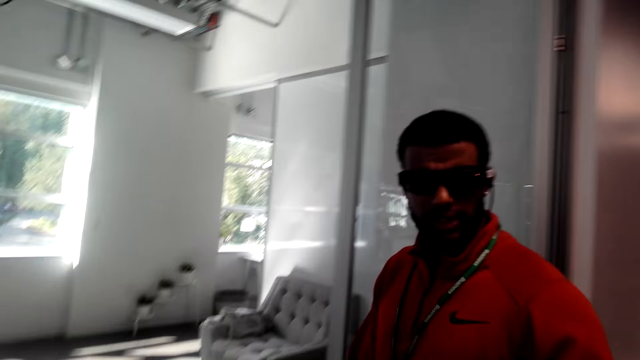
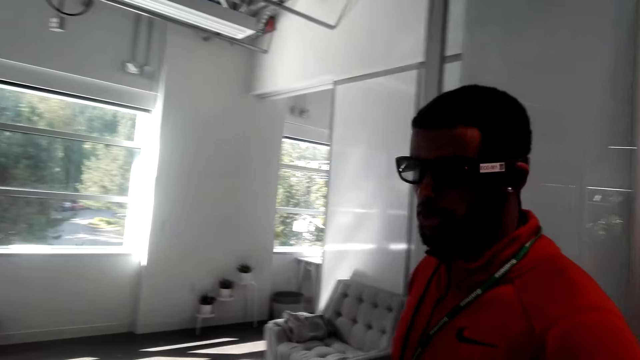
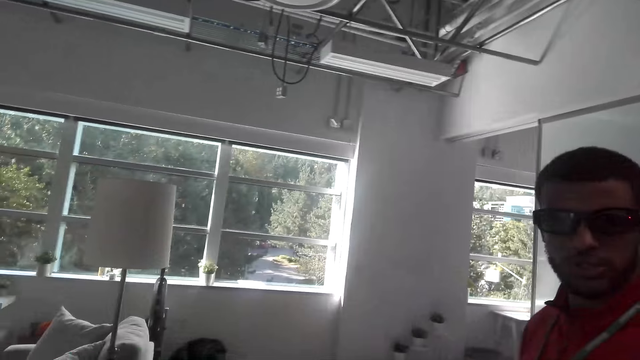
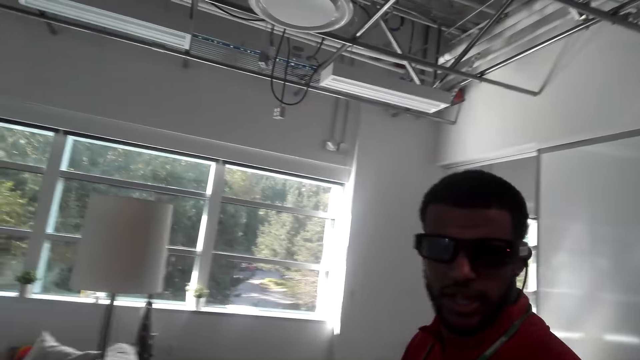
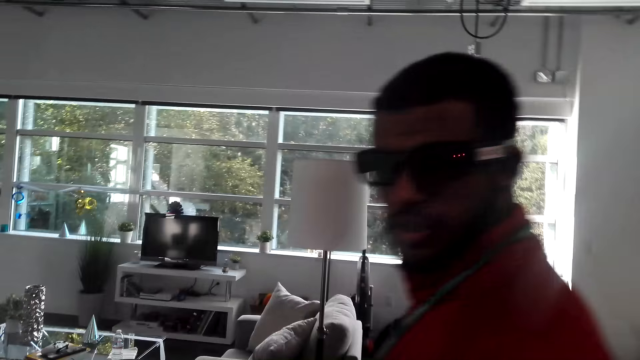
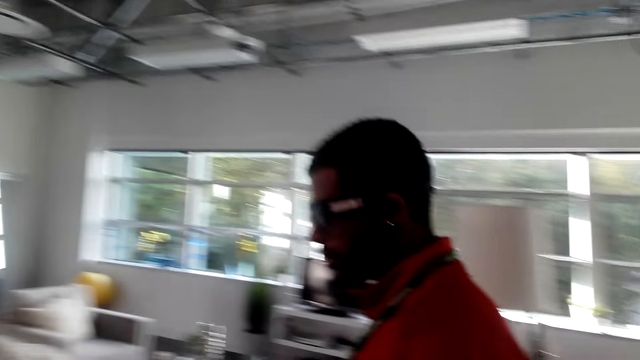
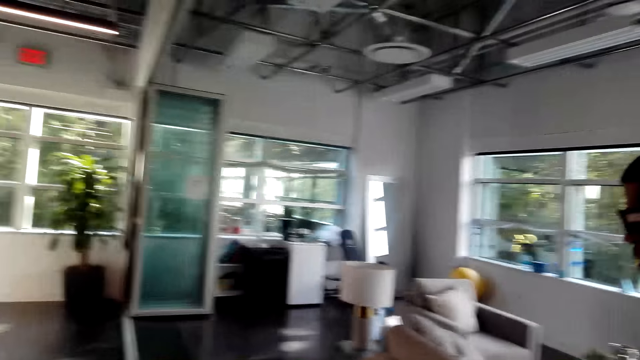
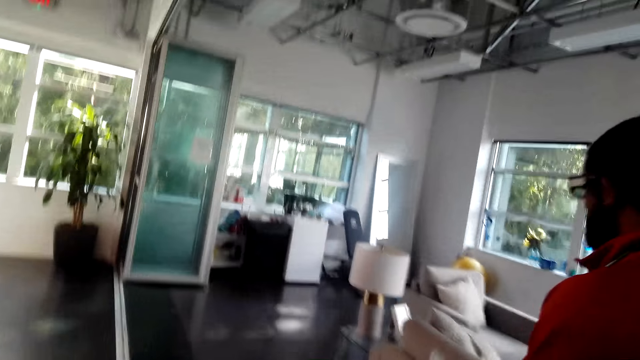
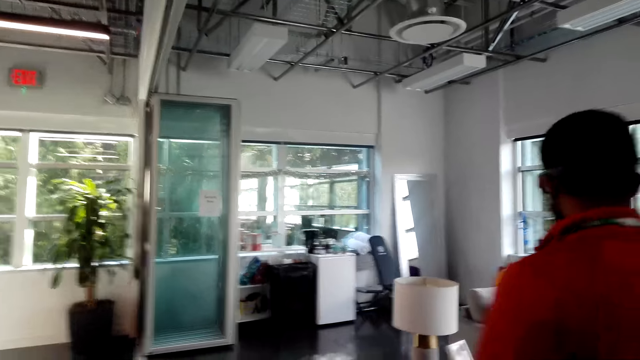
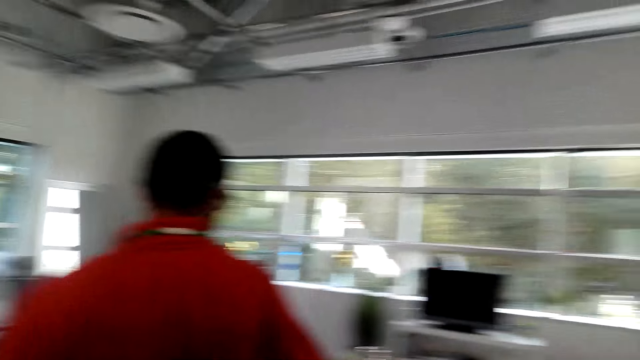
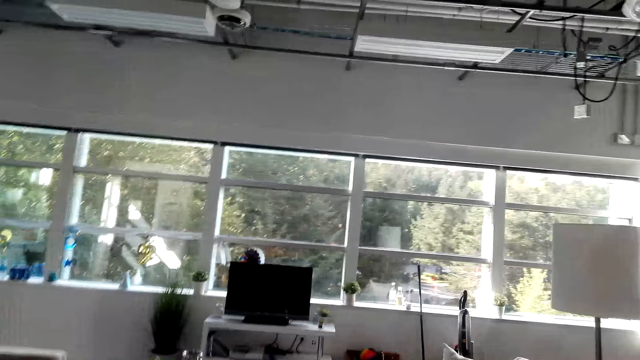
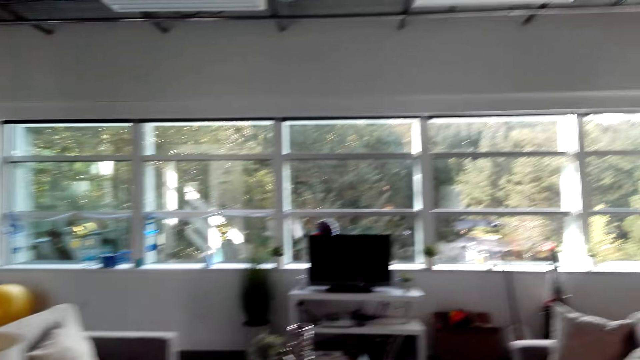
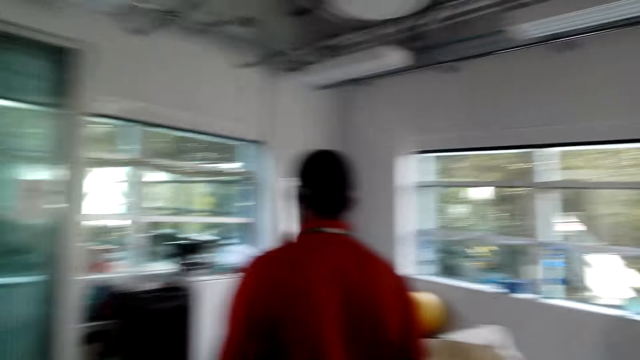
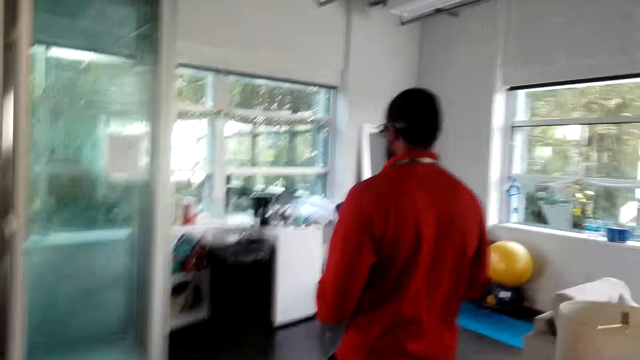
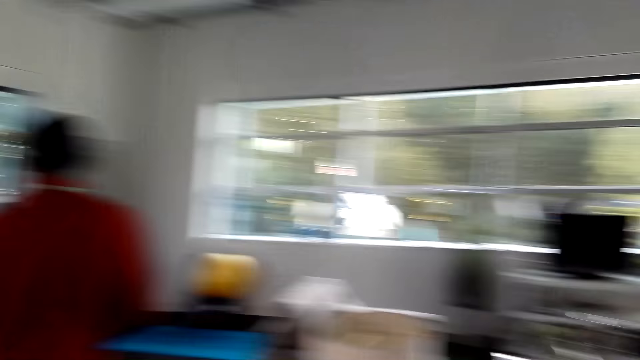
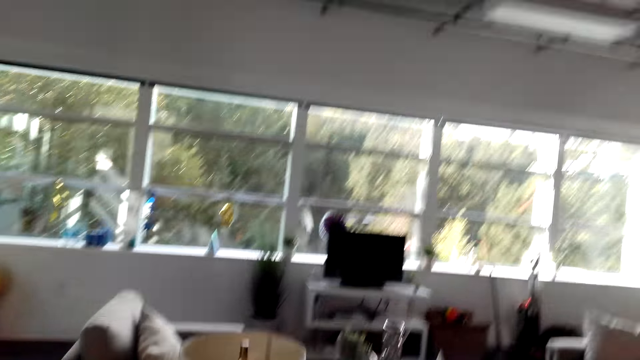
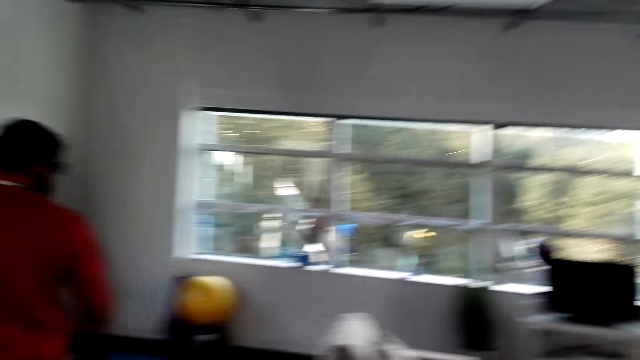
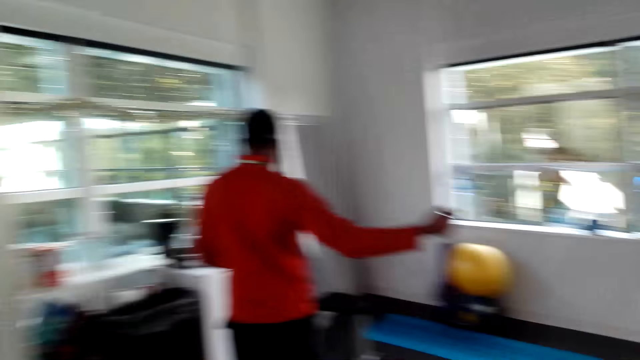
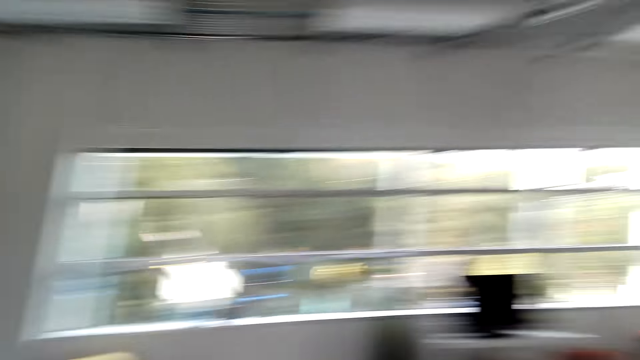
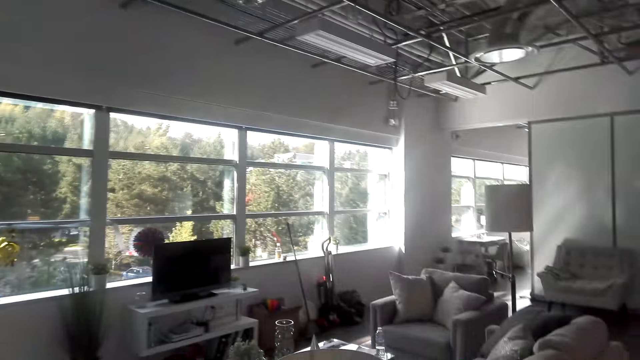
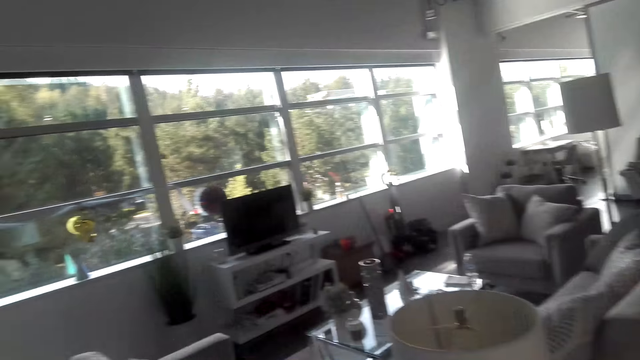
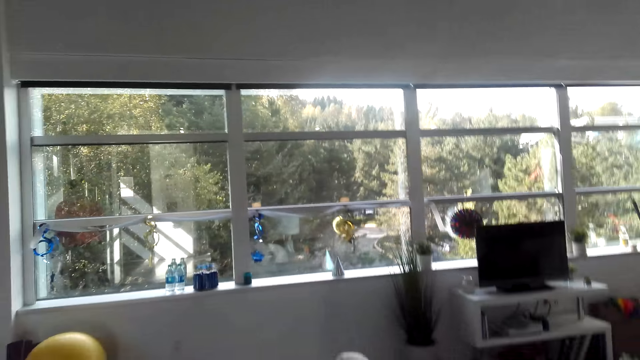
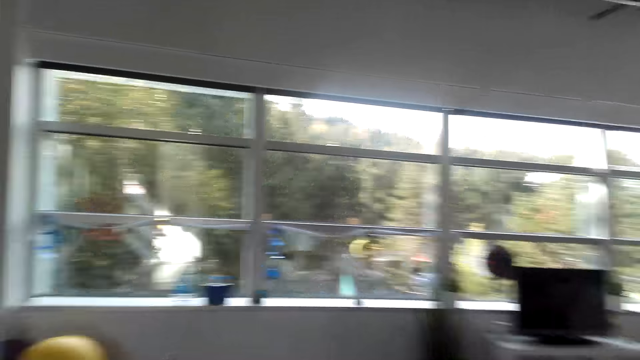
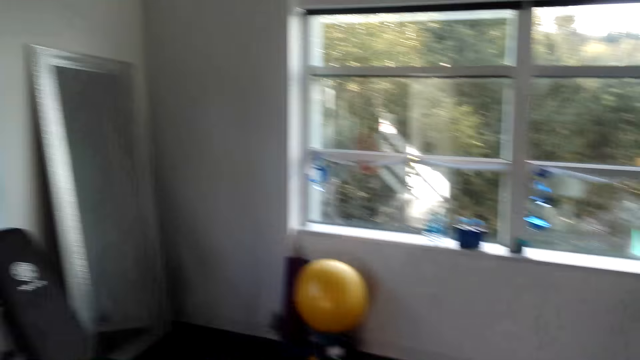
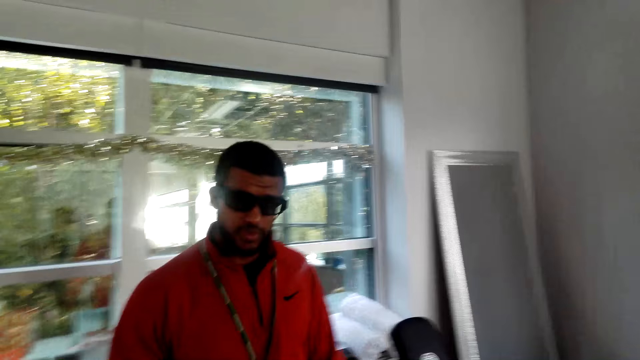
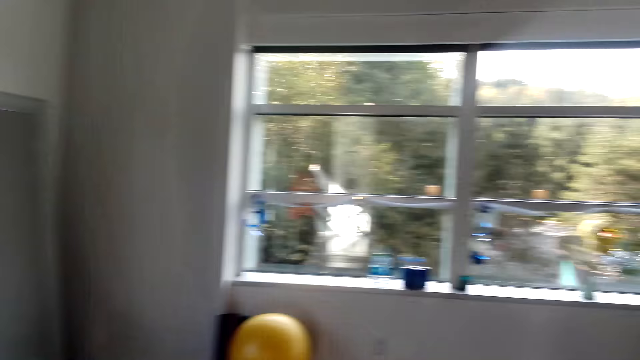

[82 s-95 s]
A man talks to the camera wearer. The man walks around and moves a hand. The camera wearer looks around.

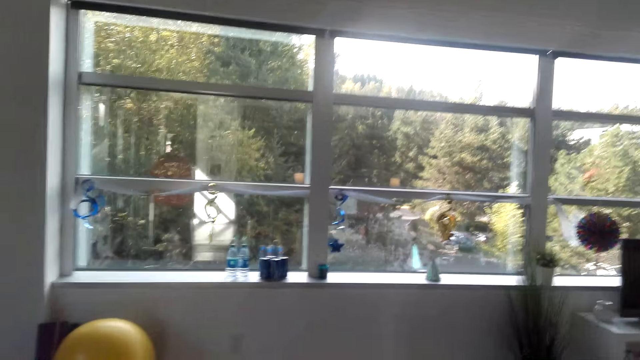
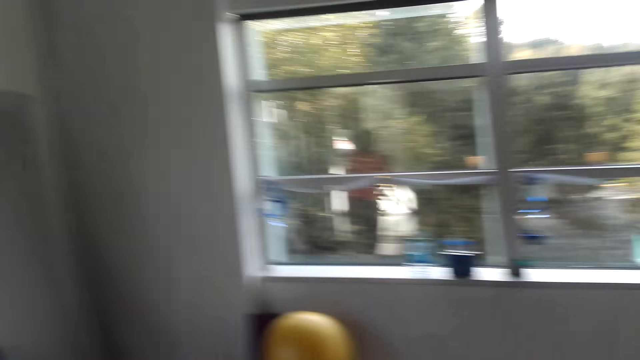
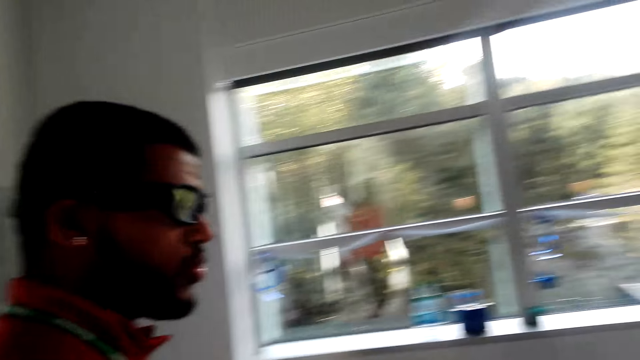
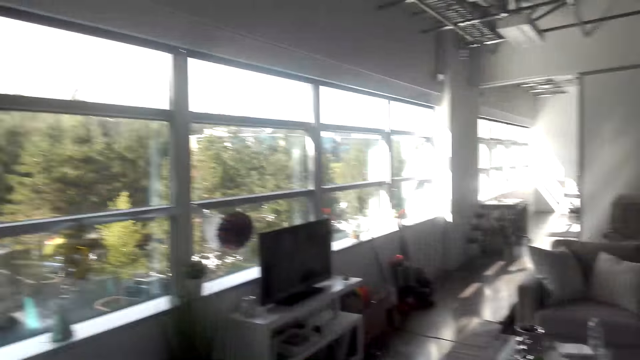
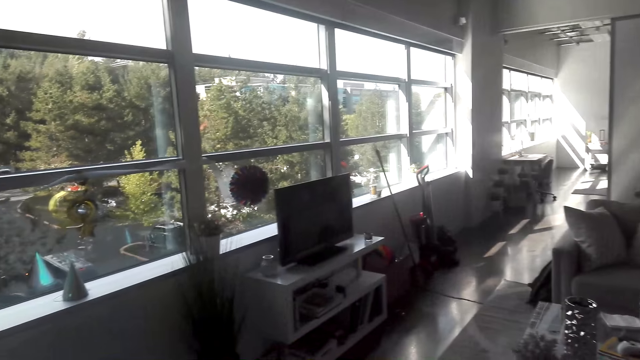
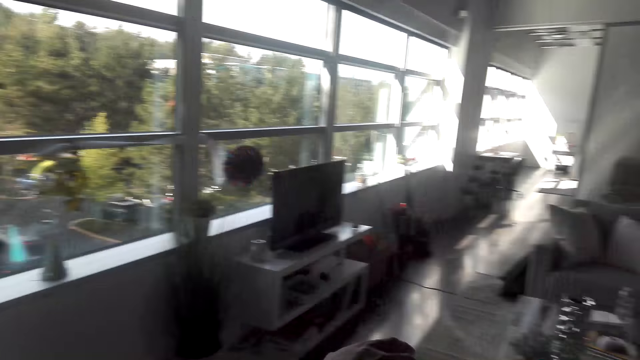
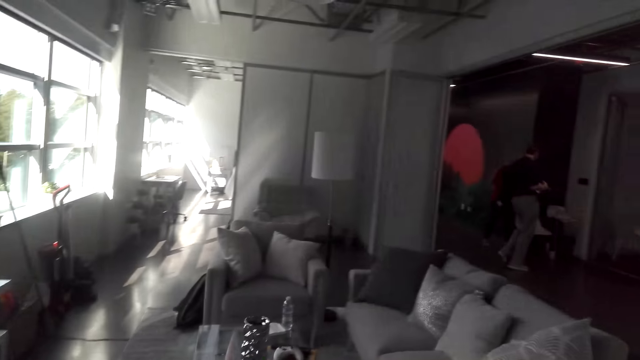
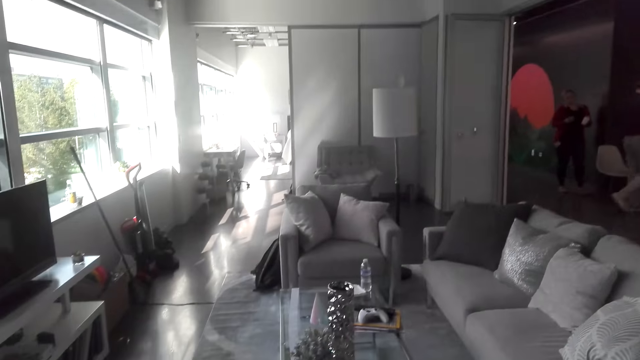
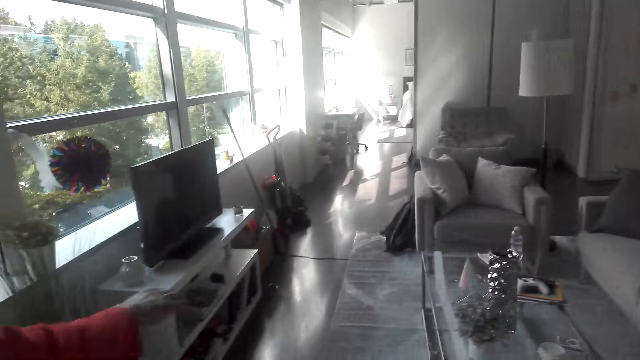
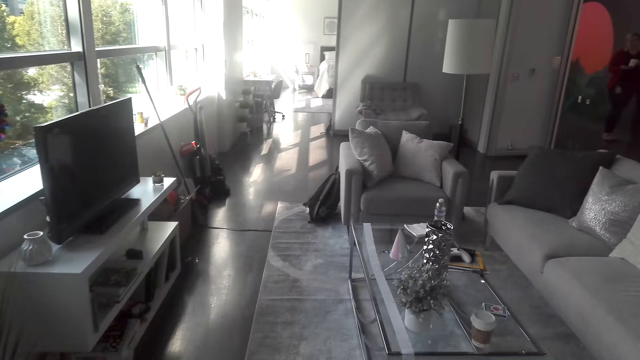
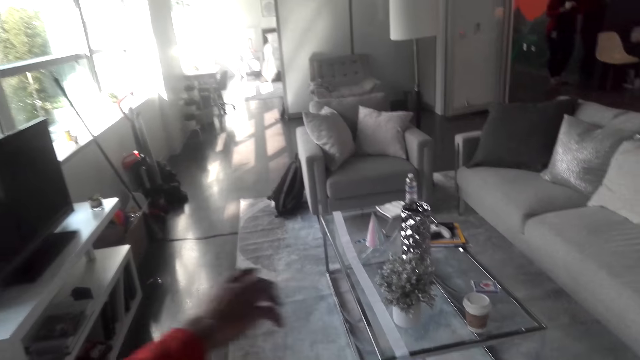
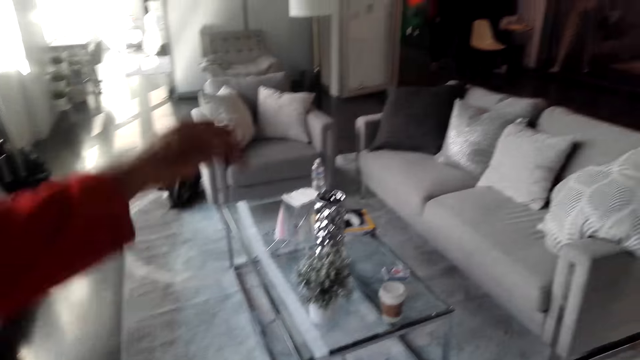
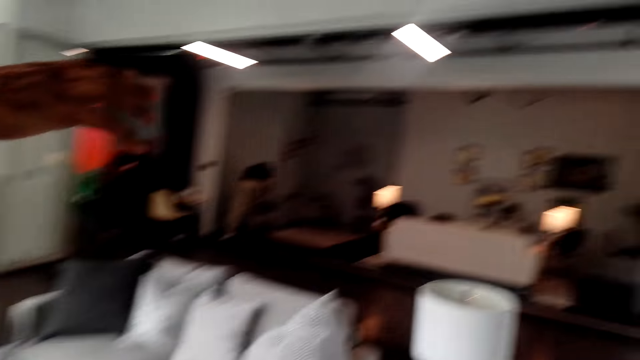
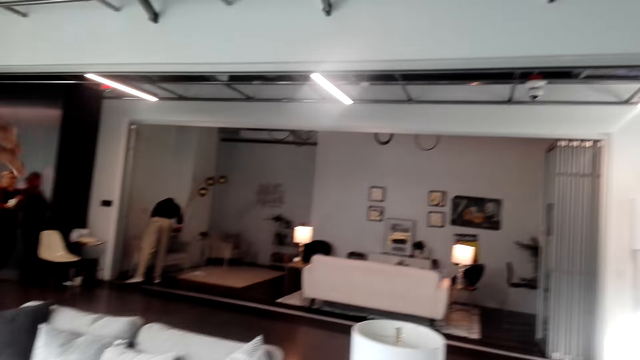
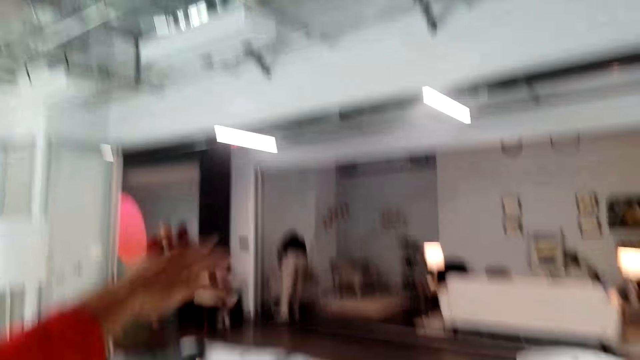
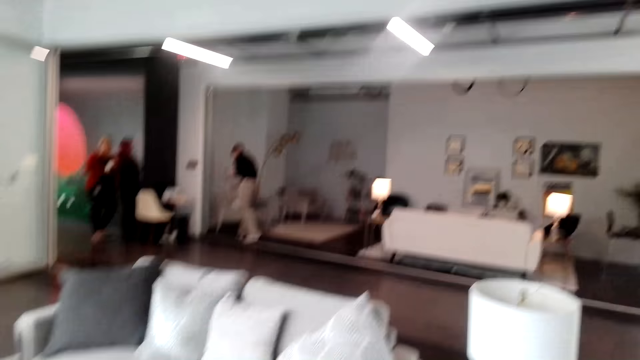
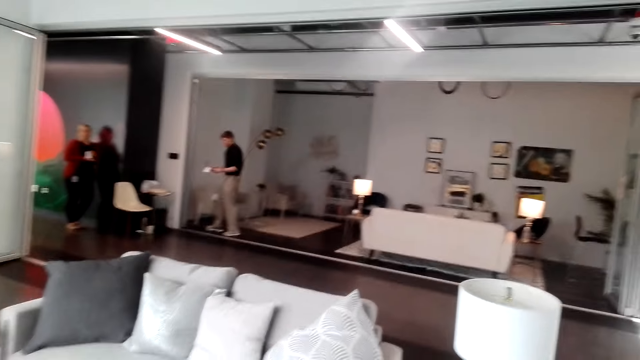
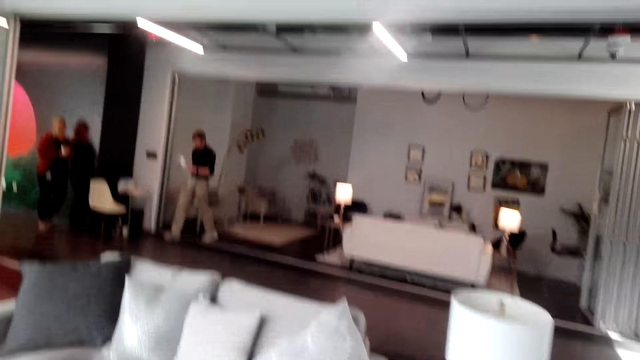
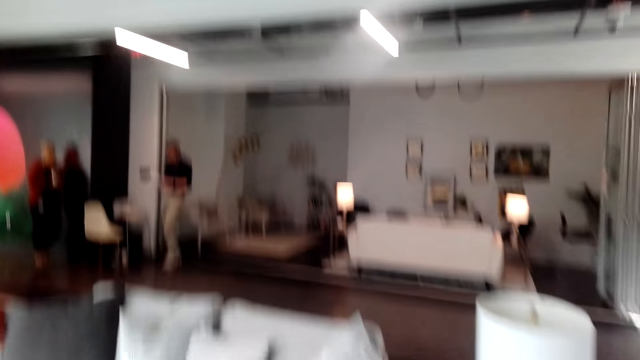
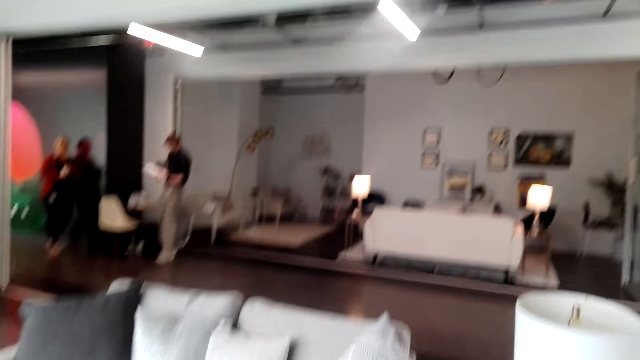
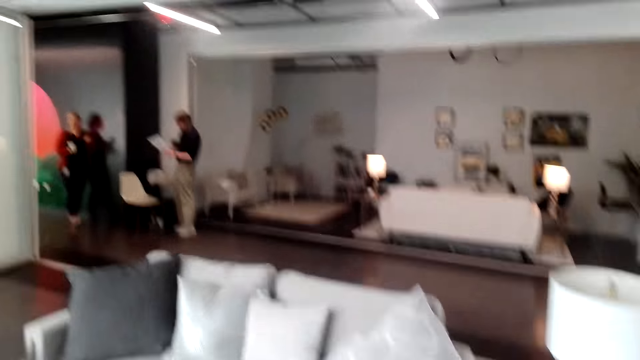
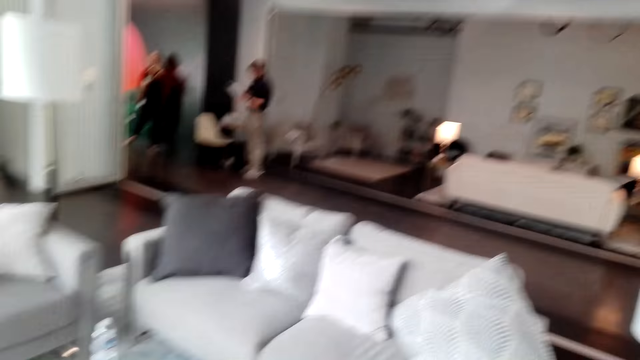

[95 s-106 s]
A man moves around. Another man moves around. The first man moves a hand. The other man bends and moves around. A person holds papers in his hands. Another person holds a cup in her hands.
